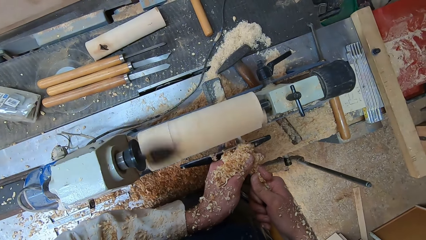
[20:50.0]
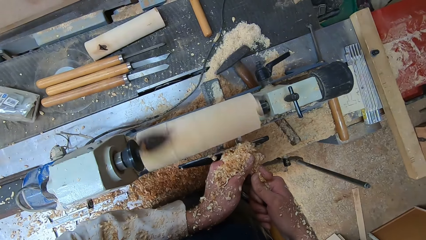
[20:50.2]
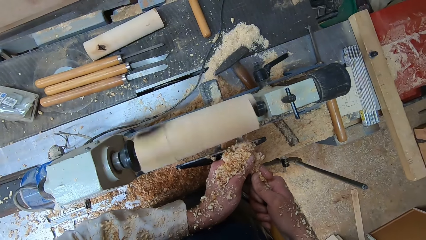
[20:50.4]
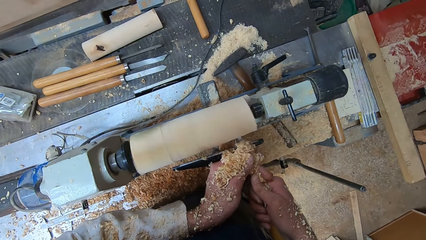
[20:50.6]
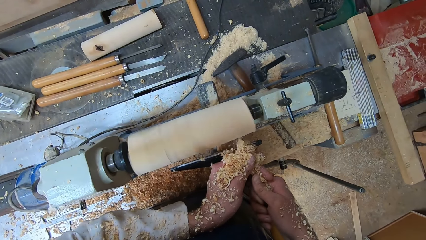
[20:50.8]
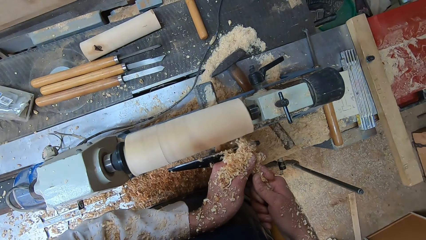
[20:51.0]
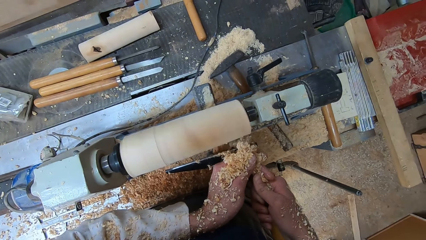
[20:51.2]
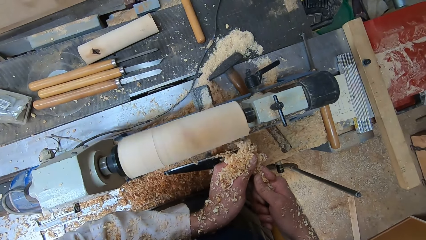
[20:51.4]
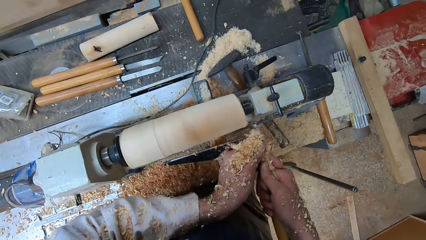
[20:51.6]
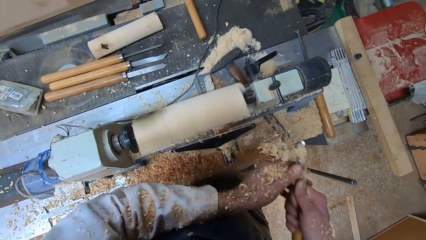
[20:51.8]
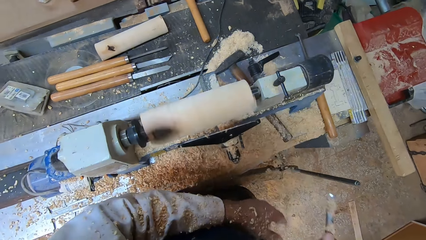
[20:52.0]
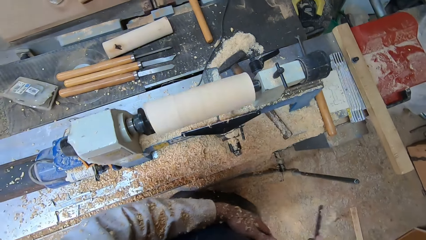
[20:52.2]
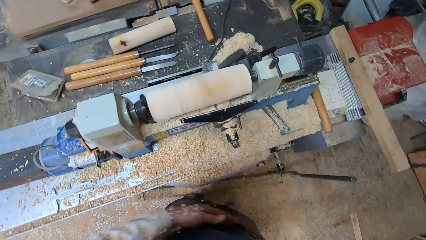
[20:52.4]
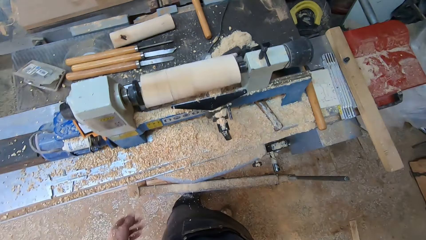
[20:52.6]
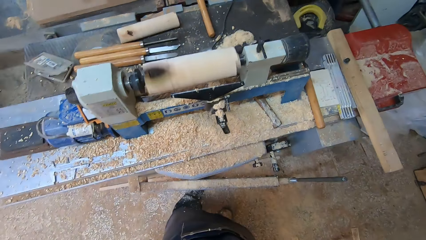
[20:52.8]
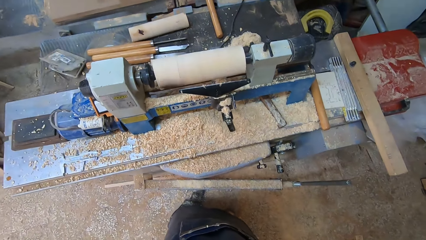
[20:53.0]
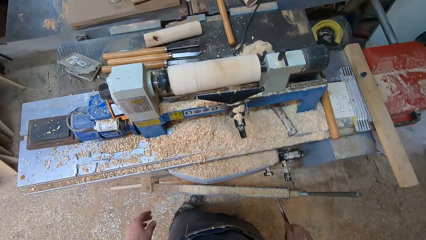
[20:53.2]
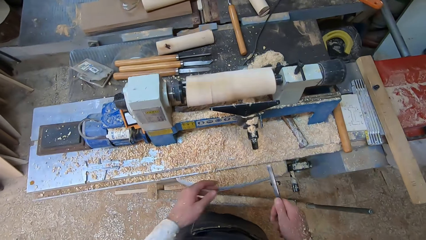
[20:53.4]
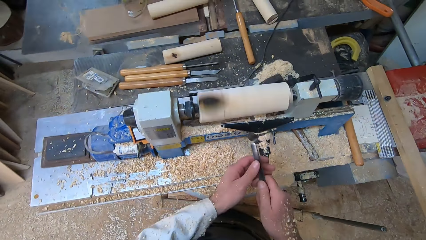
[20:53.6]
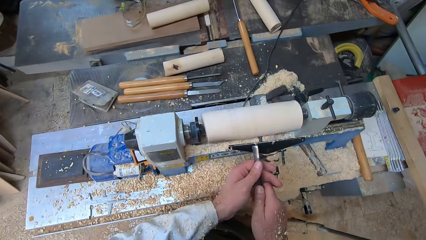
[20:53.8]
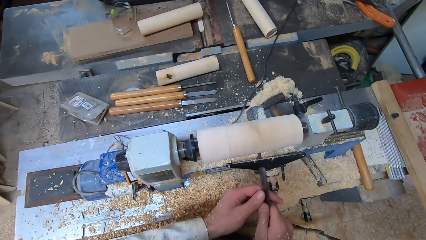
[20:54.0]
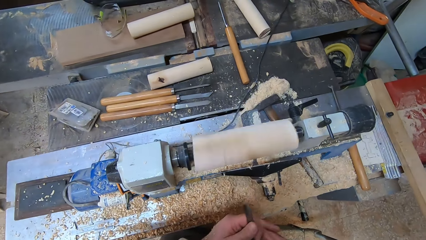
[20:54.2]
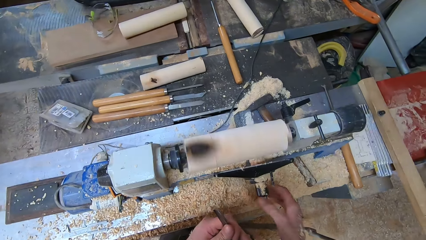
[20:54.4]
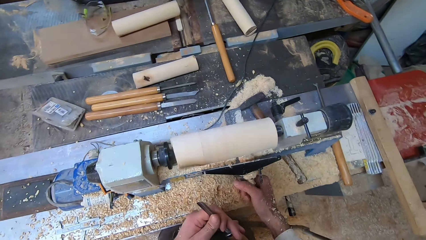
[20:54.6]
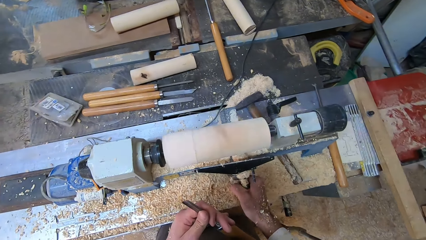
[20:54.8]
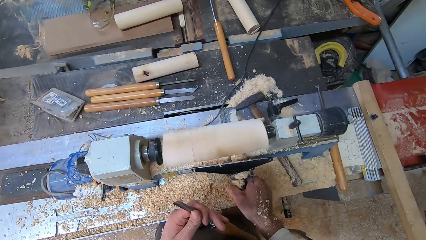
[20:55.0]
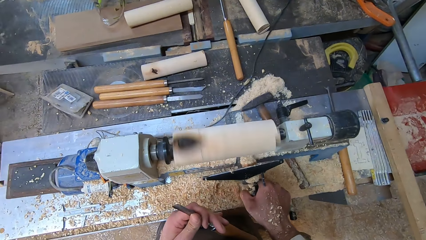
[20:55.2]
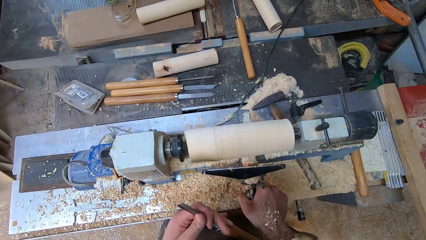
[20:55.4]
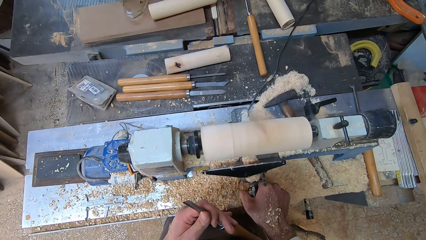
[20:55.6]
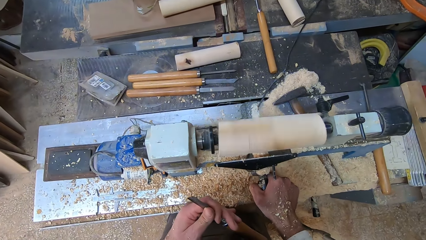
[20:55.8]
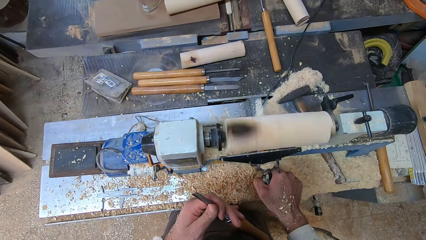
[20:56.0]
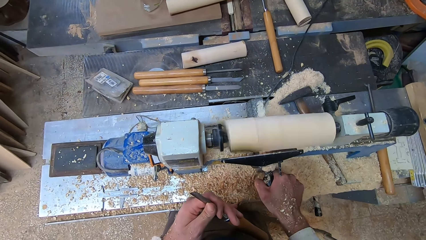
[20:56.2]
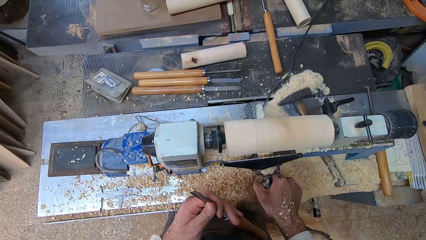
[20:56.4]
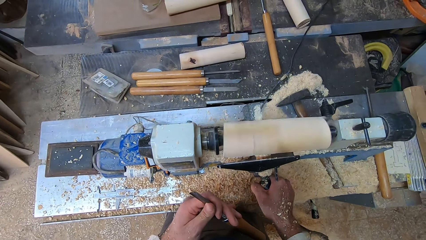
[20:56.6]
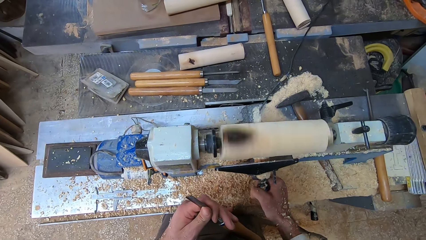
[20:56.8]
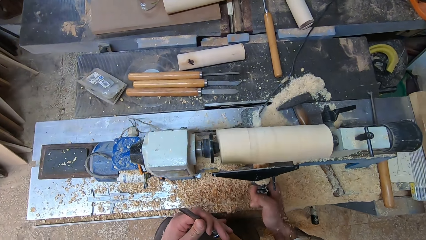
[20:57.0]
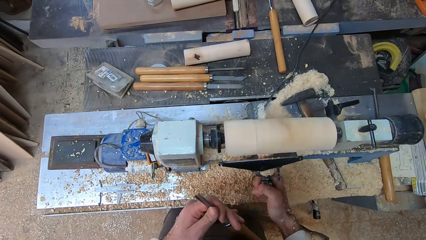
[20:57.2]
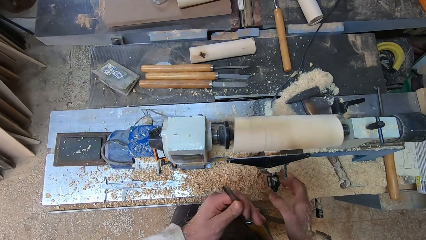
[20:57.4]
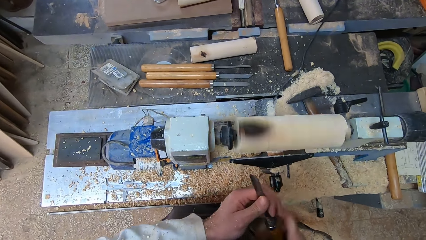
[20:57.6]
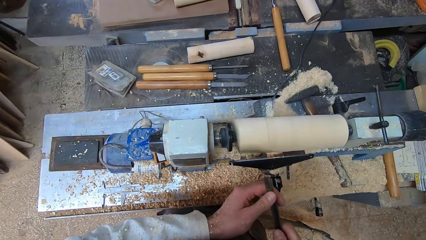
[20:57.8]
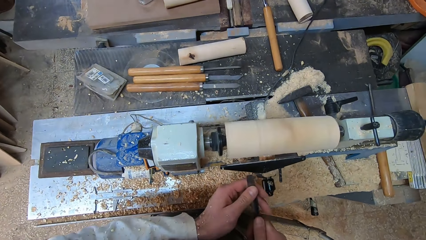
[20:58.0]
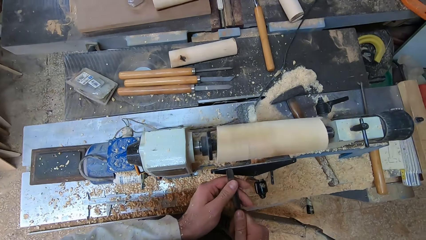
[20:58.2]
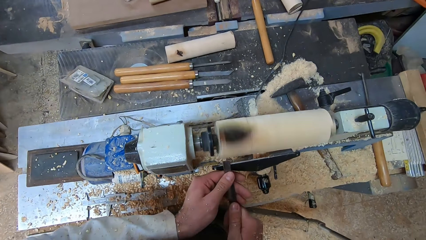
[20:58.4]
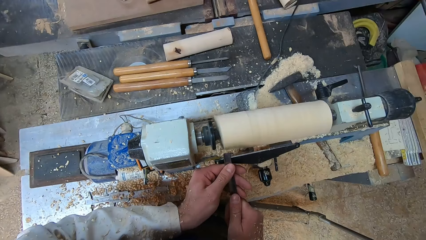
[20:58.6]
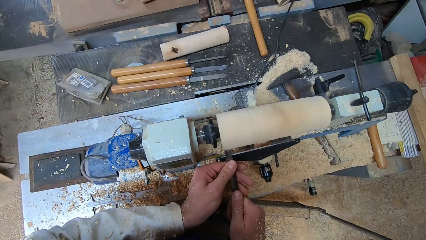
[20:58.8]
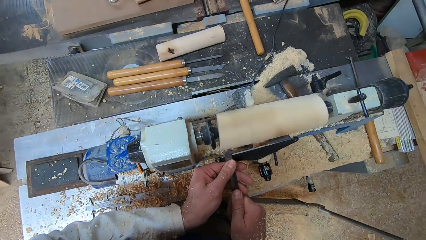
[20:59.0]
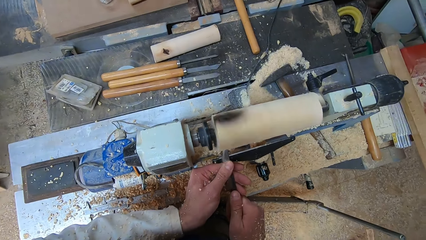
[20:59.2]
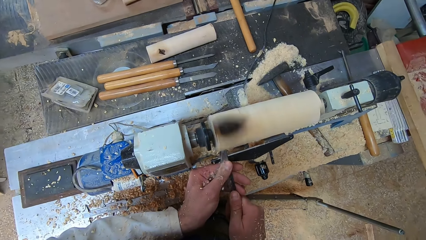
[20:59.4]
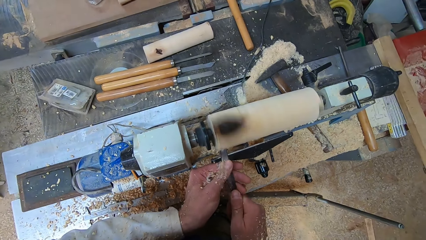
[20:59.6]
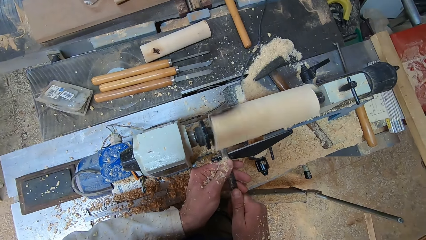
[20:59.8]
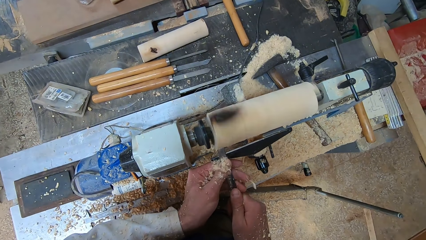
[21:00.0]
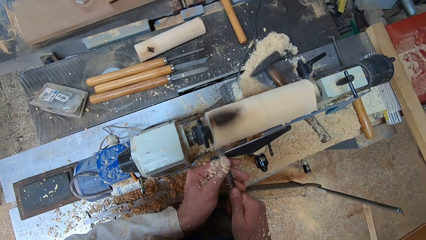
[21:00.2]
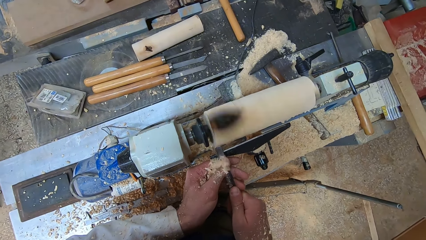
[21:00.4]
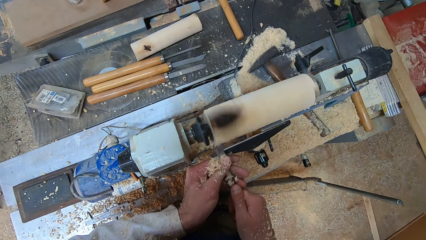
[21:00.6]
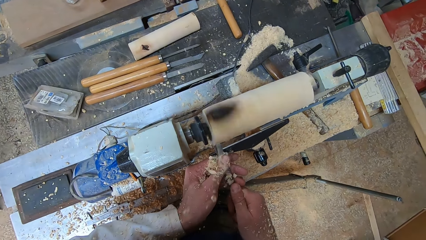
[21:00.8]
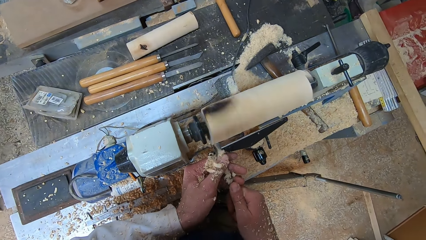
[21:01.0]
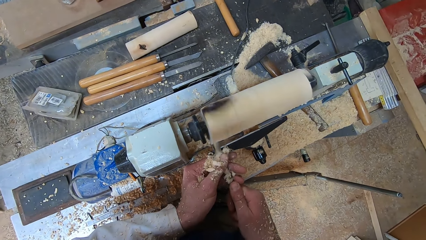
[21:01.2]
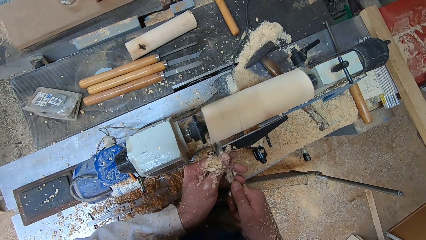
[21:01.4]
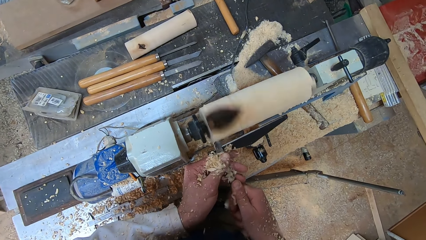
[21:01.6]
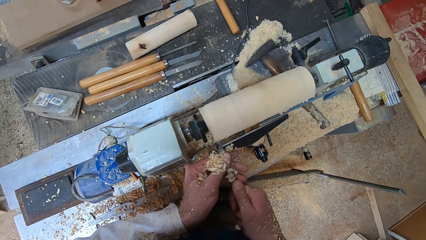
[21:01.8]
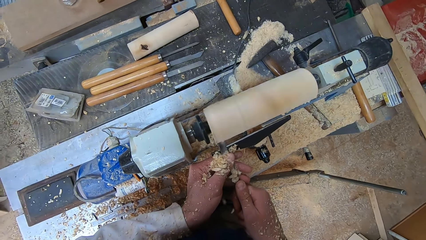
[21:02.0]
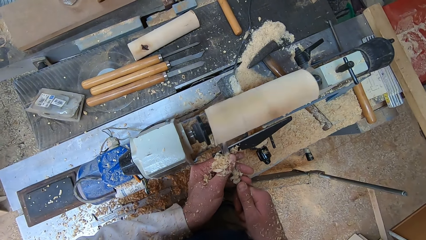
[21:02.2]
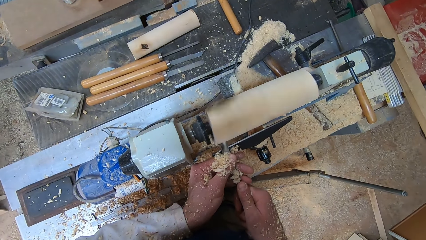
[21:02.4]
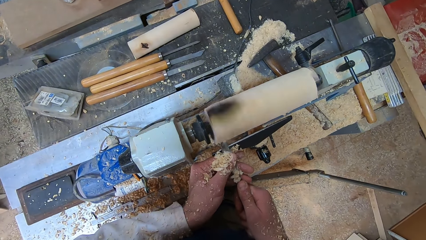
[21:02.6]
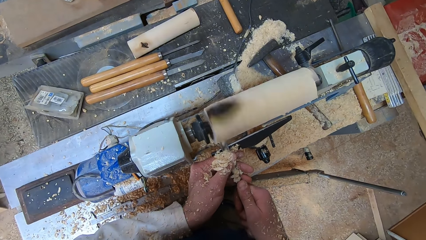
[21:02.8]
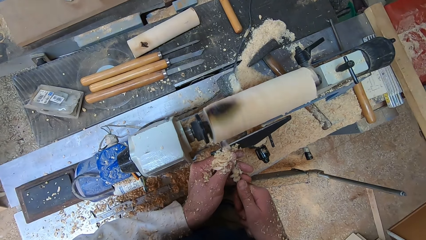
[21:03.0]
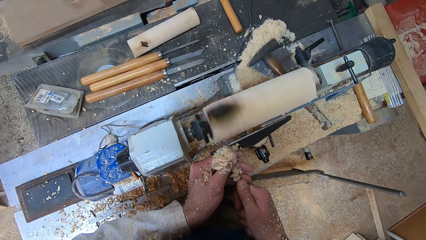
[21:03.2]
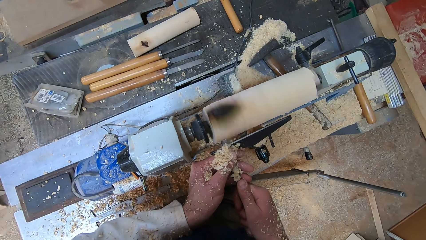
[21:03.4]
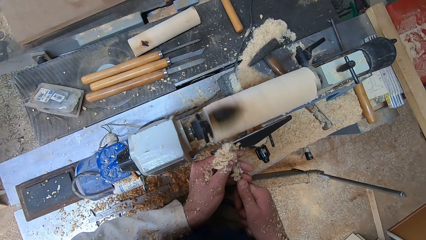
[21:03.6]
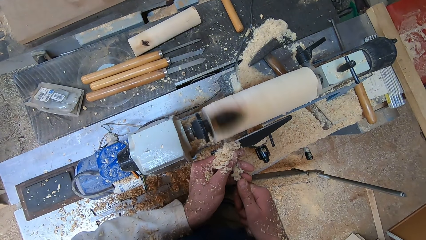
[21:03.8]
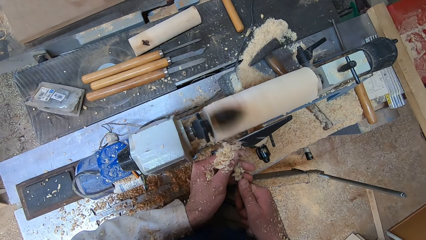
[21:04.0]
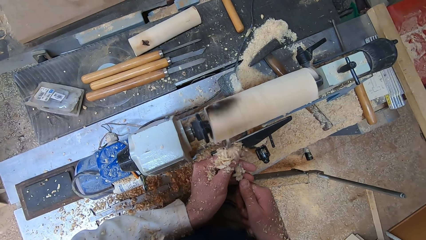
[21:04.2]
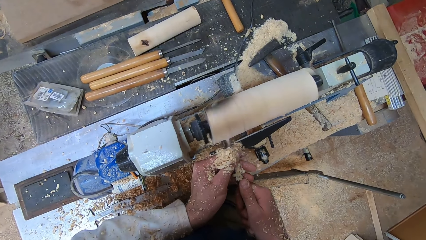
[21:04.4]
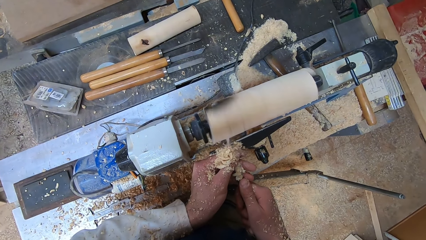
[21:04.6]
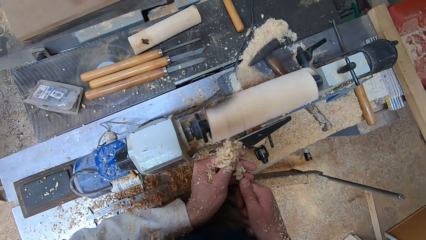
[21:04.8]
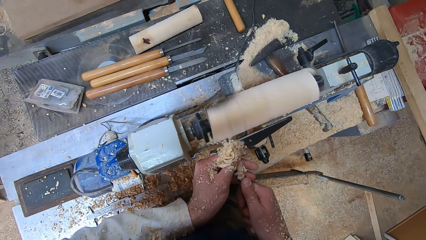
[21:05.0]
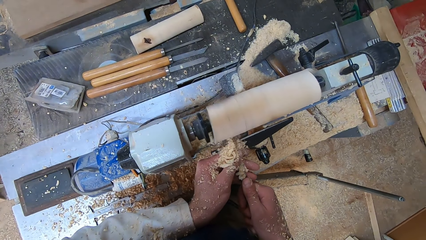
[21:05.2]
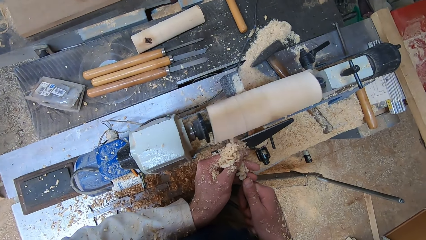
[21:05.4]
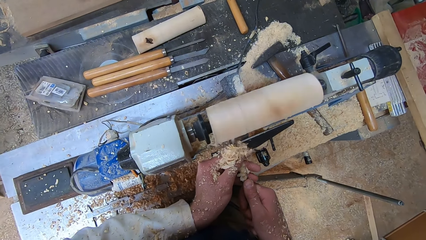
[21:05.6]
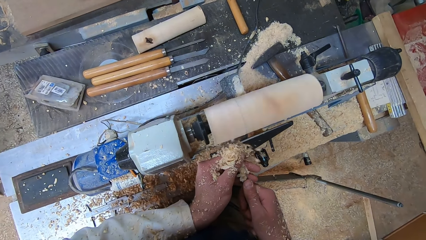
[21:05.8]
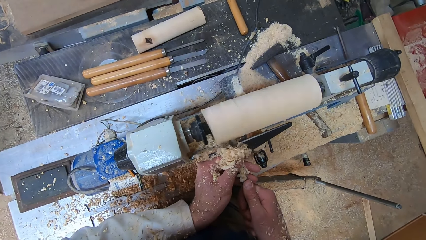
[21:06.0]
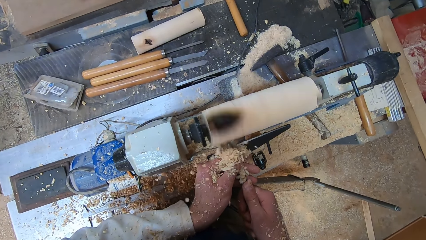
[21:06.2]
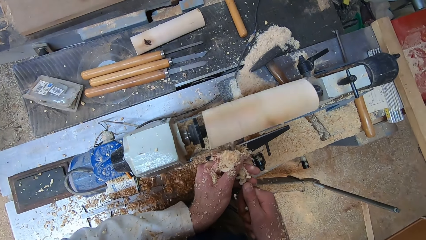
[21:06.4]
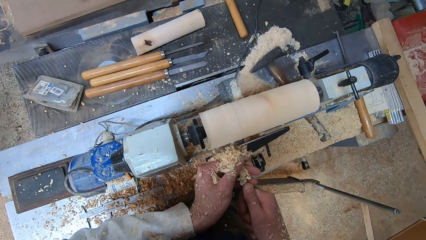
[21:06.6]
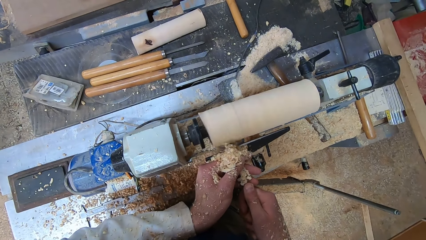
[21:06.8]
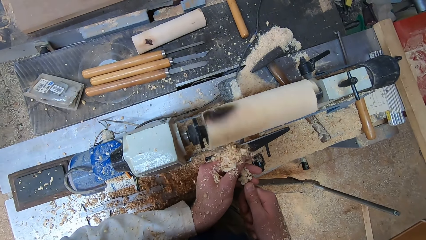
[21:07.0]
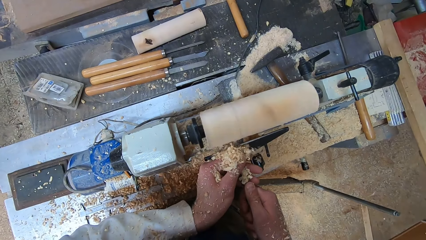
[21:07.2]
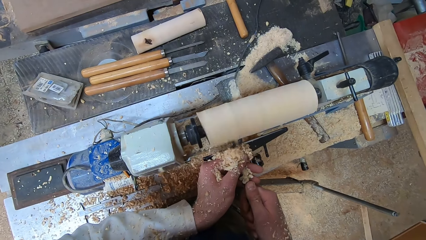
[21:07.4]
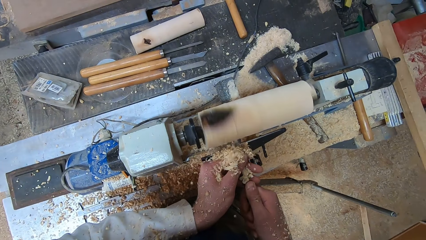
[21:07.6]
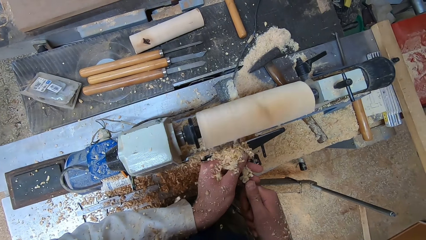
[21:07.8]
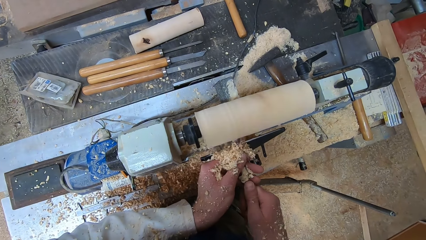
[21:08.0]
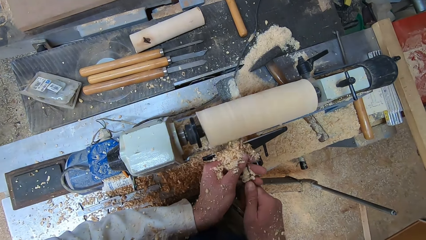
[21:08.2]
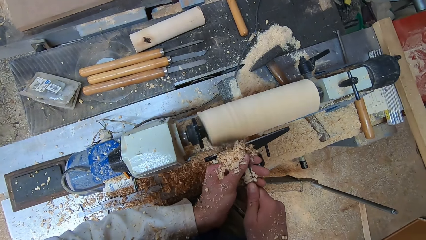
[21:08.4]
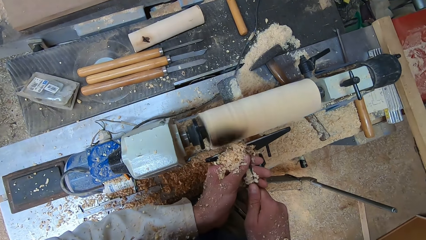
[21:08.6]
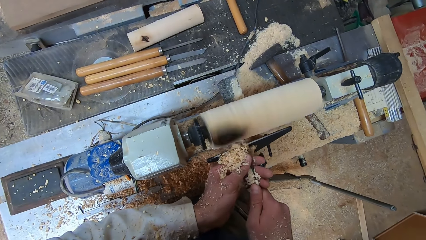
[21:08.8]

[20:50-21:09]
The camera wearer shakes wood shavings off his hands. He holds the gouge with both hands. He holds the gouge in his left hand. He adjusts a clamp of the round wood making machine with his right hand. He holds the gouge with both hands. He shaves the round wood in the round wood making machine with the gouge in both hands.
